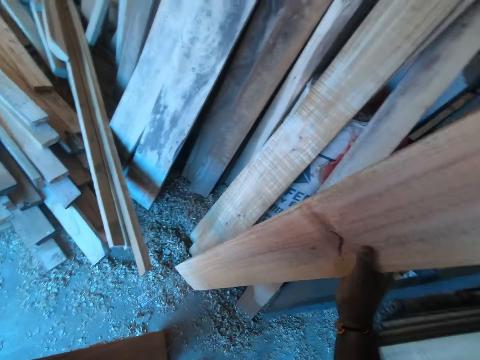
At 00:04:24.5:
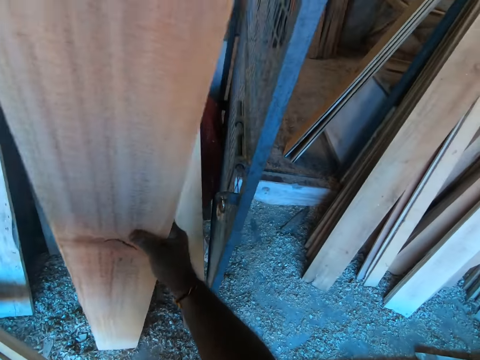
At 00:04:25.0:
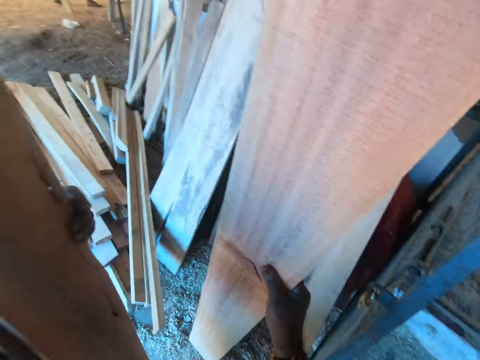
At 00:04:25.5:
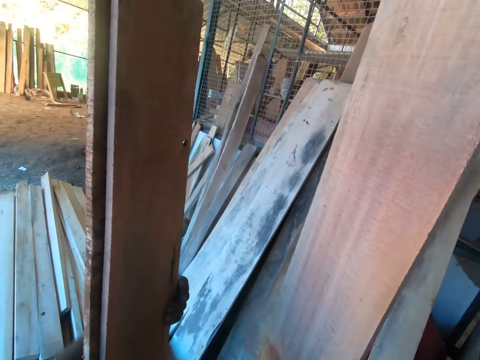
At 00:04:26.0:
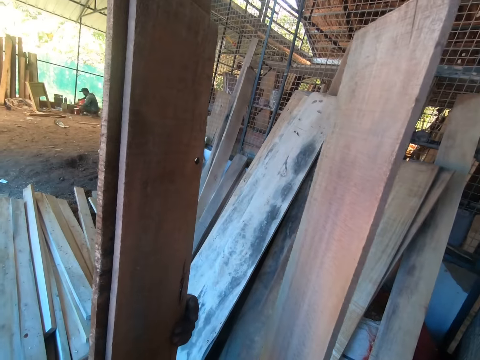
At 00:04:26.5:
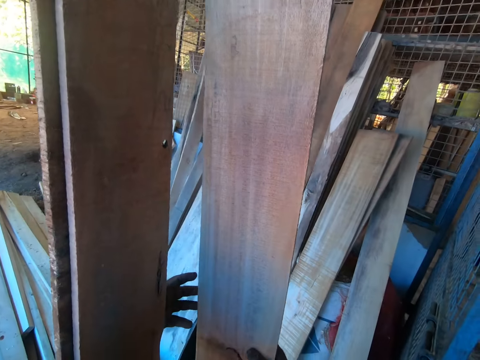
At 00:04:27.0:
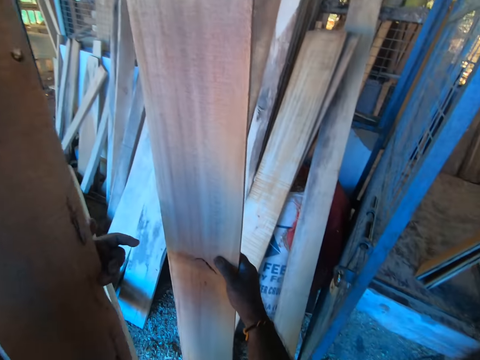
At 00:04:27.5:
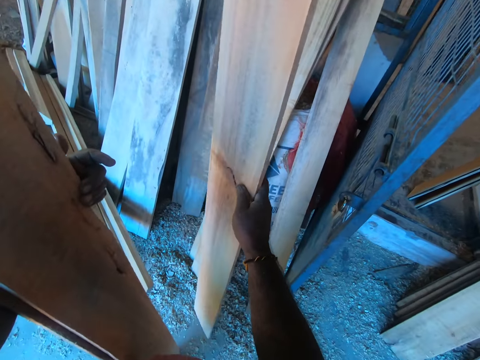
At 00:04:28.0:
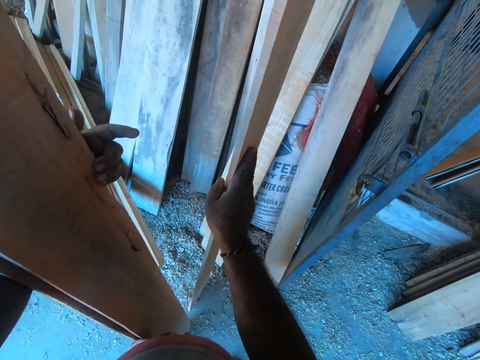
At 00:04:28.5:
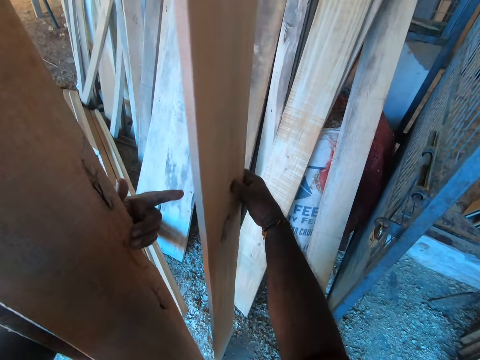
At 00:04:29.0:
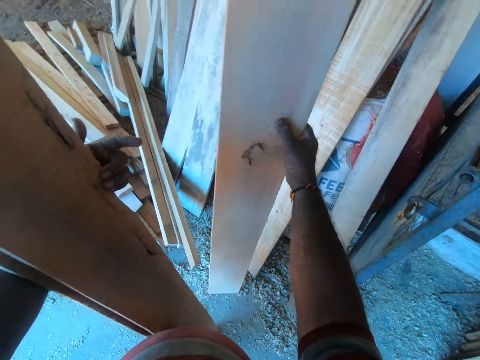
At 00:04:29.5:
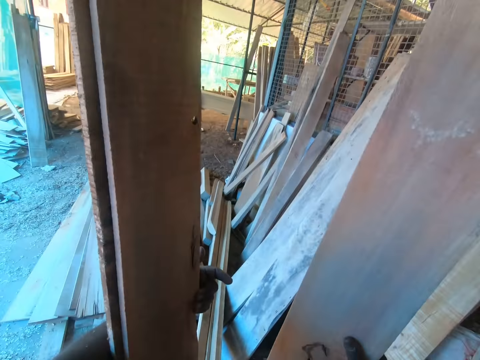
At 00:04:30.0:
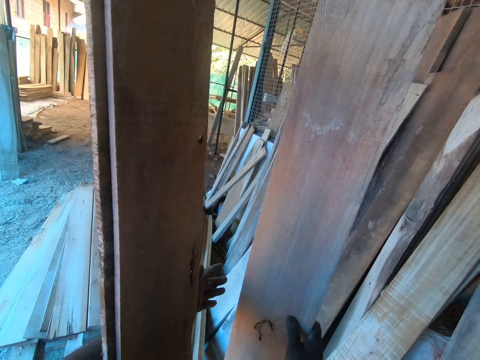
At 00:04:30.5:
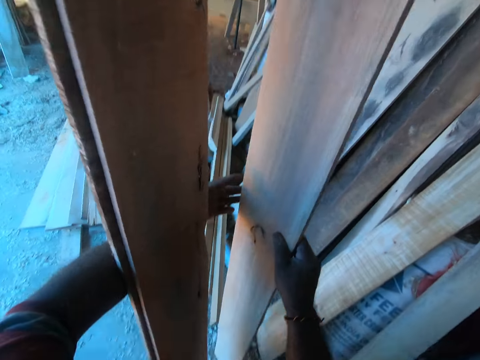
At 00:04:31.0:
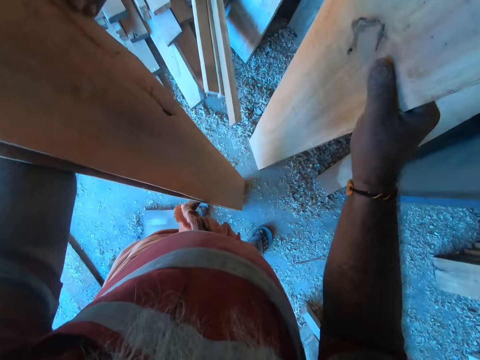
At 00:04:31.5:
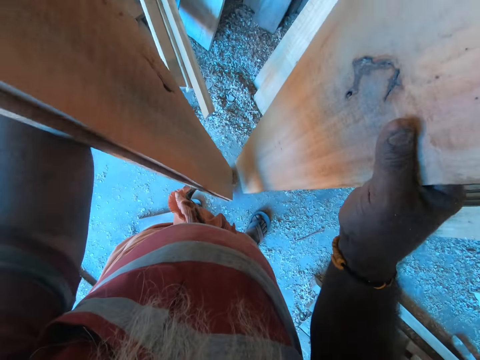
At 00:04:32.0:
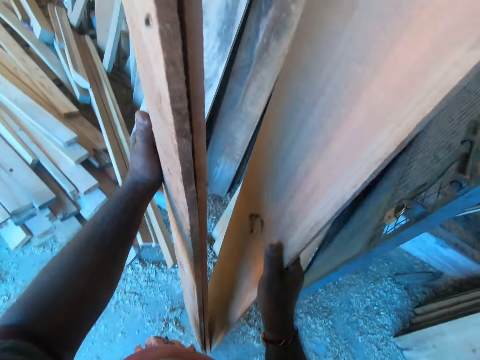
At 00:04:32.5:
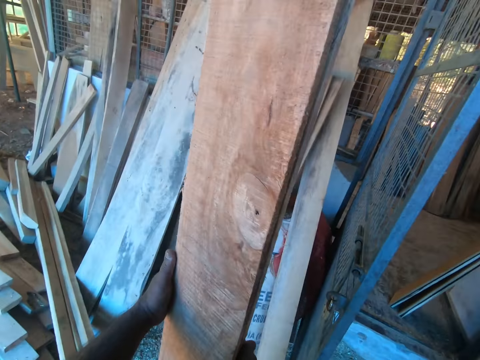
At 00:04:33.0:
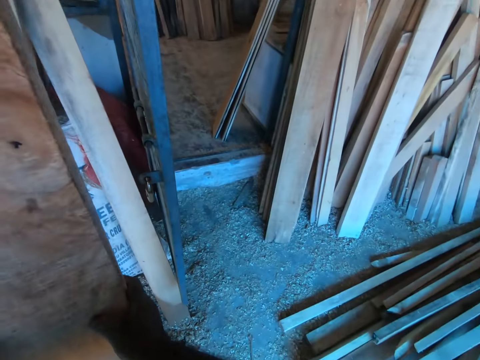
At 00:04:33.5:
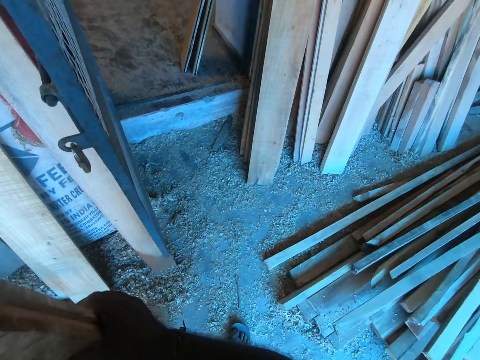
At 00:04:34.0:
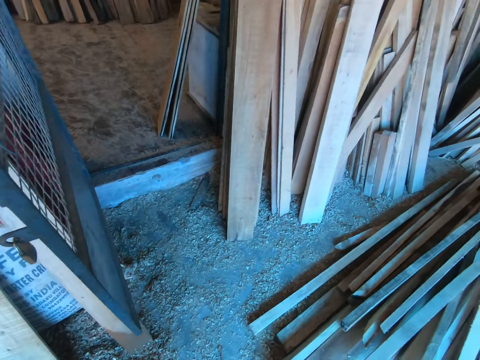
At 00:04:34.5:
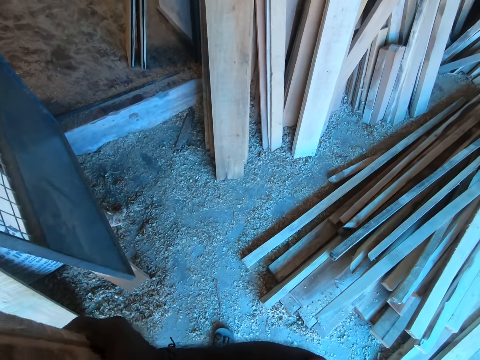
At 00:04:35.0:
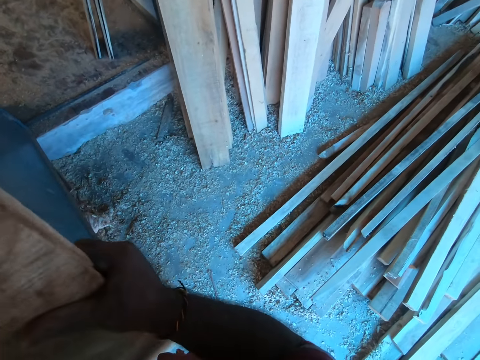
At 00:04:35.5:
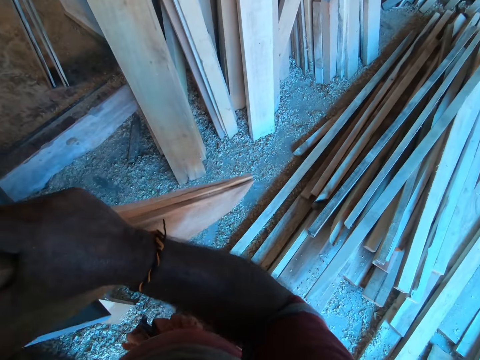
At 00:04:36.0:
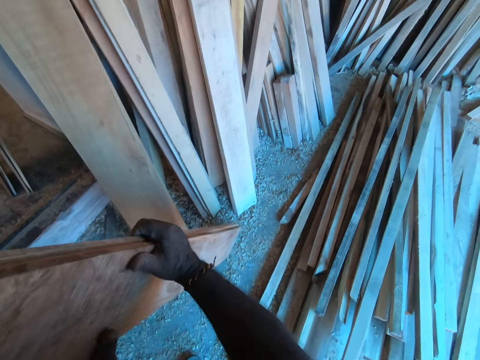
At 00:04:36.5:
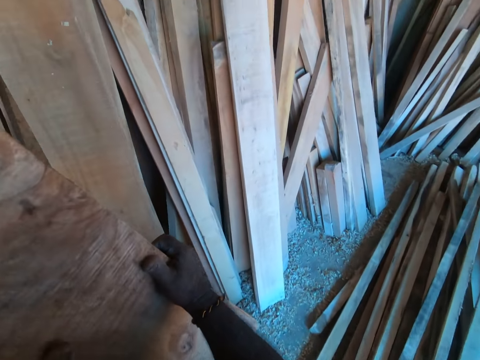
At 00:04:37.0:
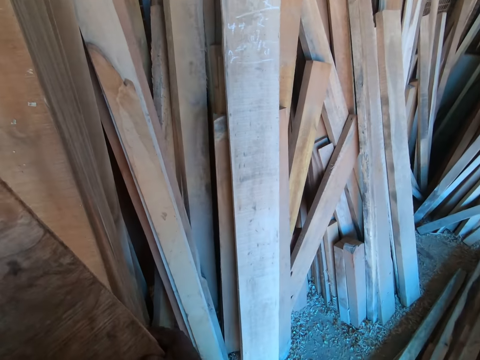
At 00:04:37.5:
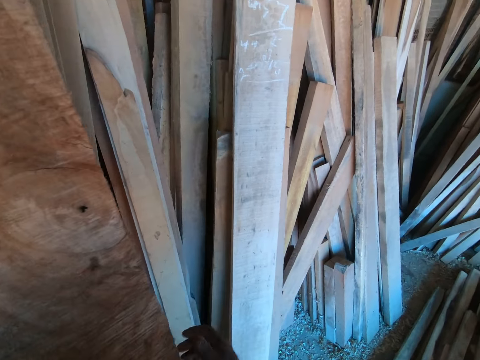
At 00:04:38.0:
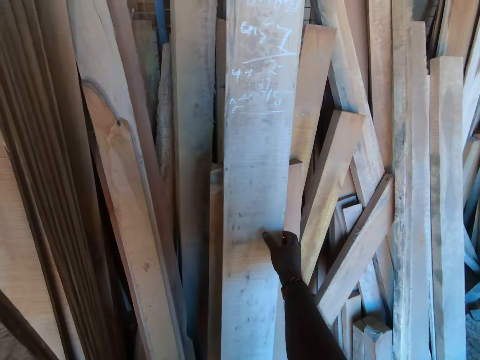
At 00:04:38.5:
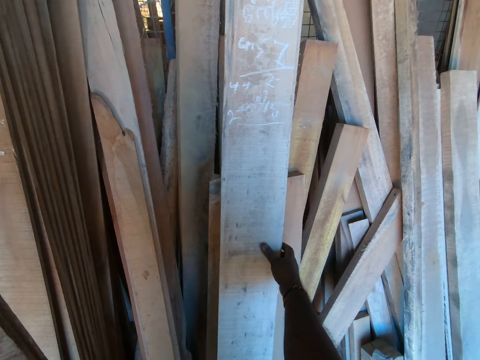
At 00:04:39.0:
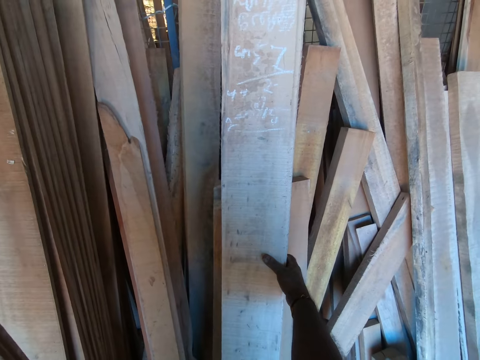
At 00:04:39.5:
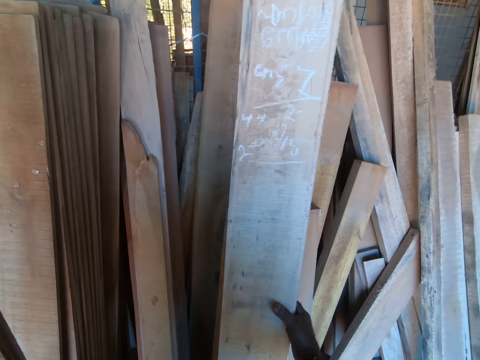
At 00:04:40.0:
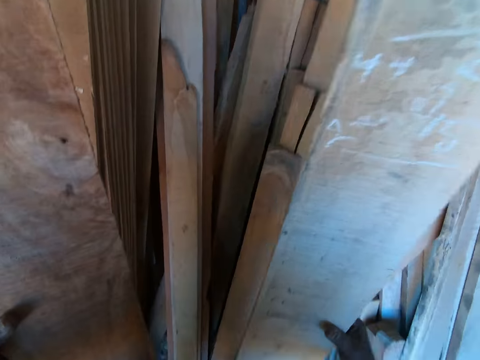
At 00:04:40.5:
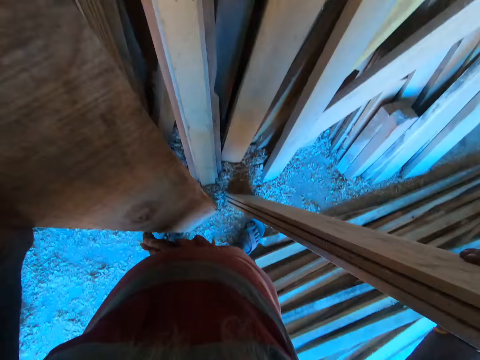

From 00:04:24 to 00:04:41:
The camera wearer looks around. He turns the piece of wood. He joins the pieces of wood in the hands. He puts down the pieces of wood. He picks a wooden plank from the wall with his right hand.

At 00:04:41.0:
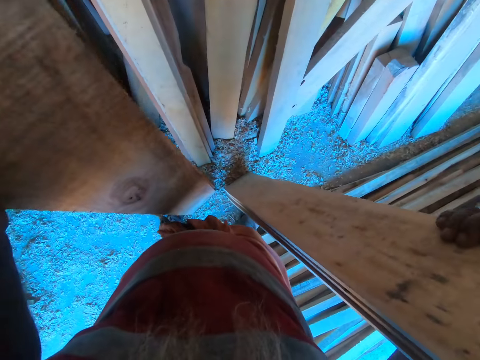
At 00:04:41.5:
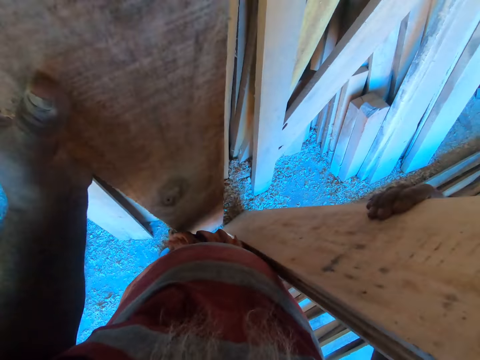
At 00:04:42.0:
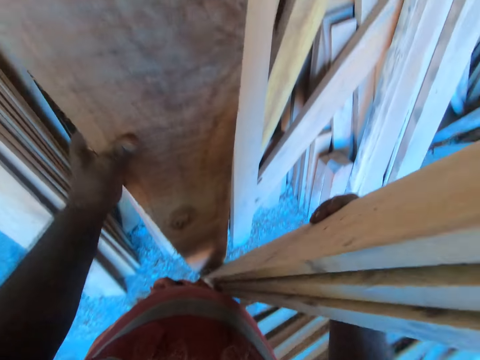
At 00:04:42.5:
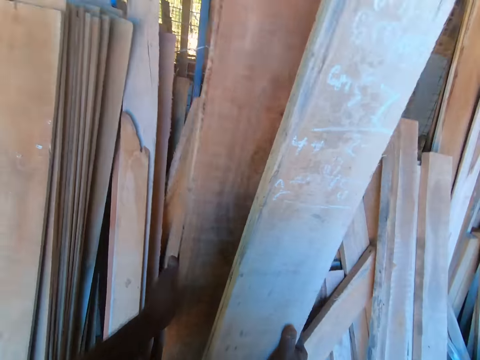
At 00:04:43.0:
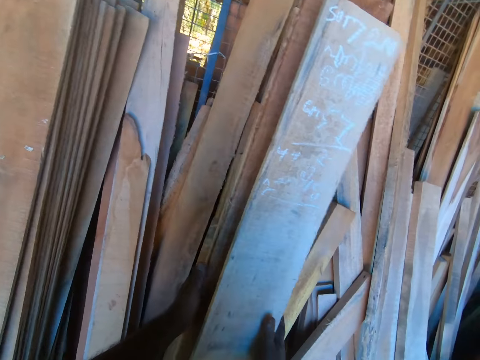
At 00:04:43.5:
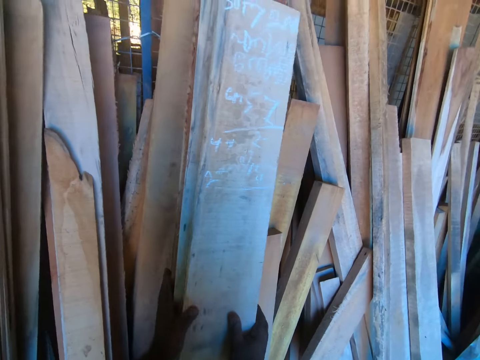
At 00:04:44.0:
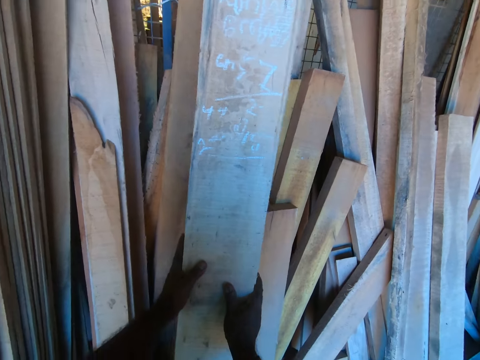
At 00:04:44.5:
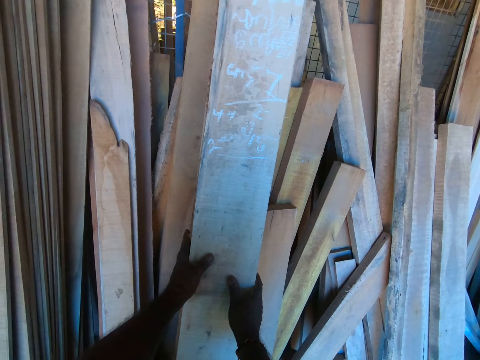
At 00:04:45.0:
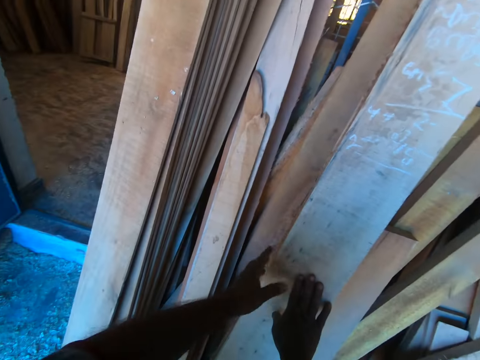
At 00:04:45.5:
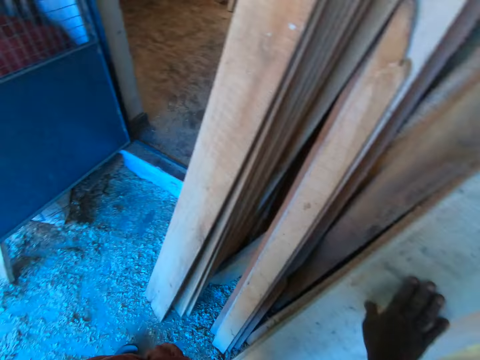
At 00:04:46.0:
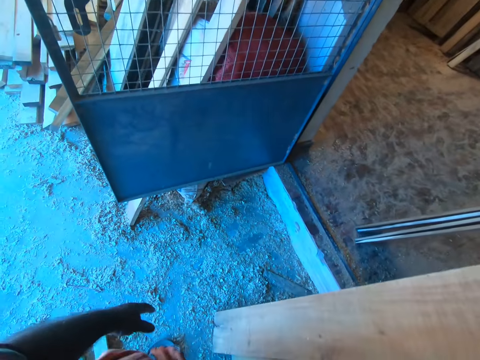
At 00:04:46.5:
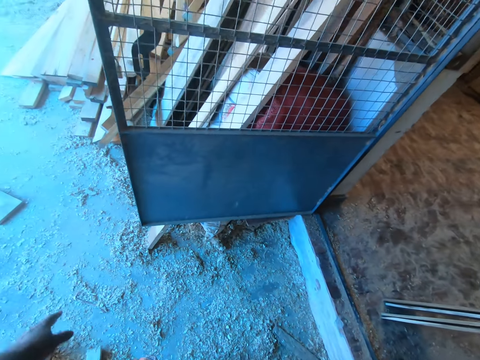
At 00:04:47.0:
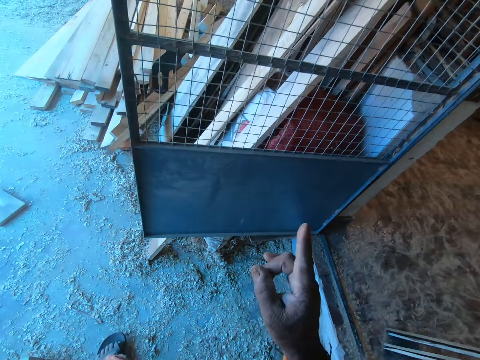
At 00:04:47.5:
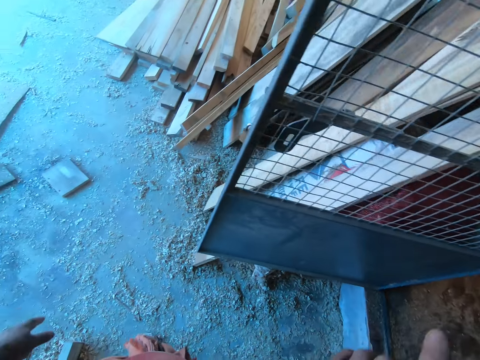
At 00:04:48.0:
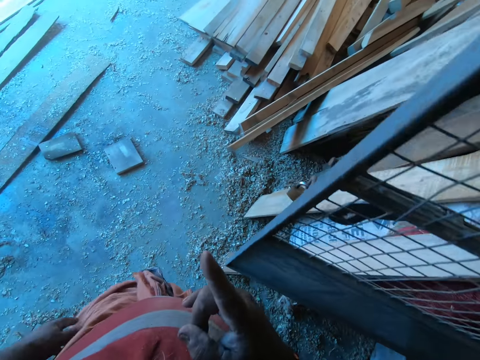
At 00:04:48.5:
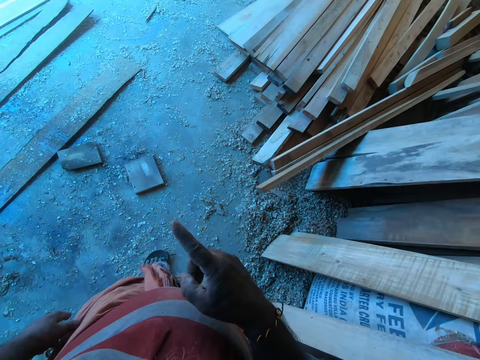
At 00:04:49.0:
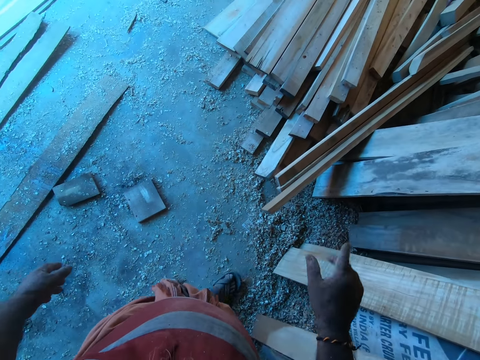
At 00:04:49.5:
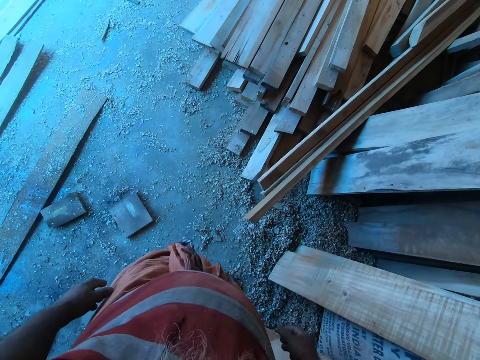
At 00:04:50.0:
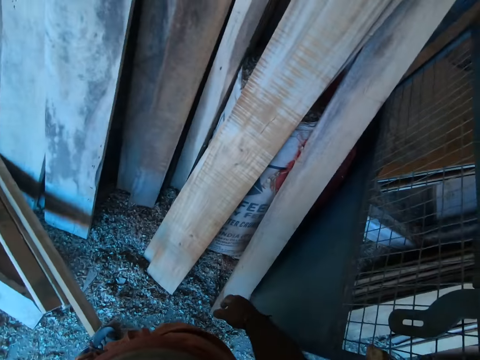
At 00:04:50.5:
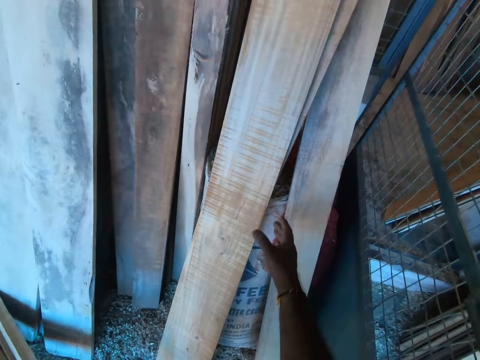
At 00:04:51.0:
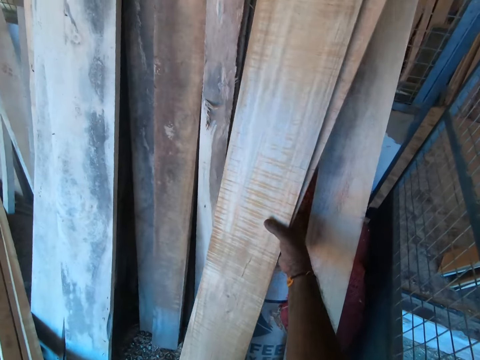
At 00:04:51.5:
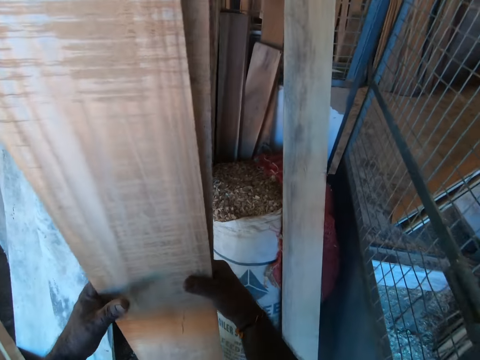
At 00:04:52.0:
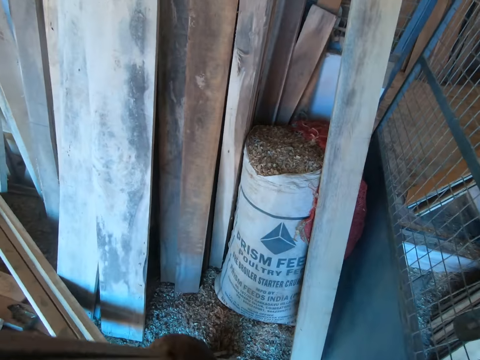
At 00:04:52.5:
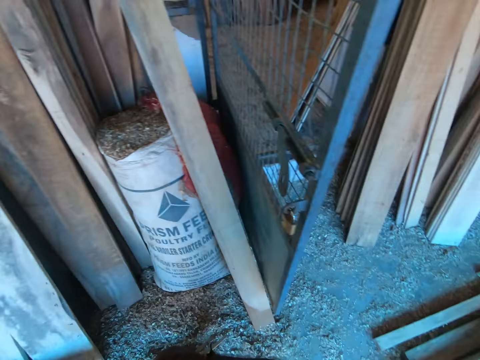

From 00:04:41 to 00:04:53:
The camera wearer places the wooden planks against the wall with his hands. He points around. He picks up a piece of wood. He holds some planks with his right hand. He holds the planks with both hands.
